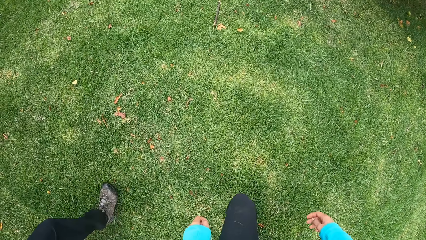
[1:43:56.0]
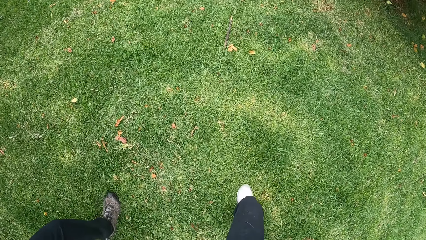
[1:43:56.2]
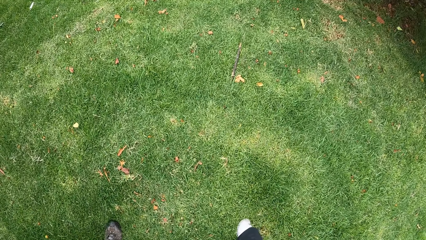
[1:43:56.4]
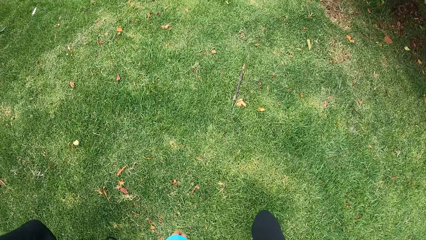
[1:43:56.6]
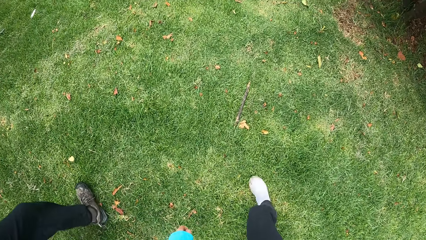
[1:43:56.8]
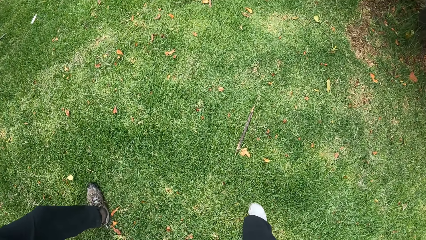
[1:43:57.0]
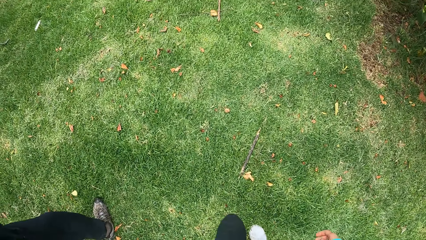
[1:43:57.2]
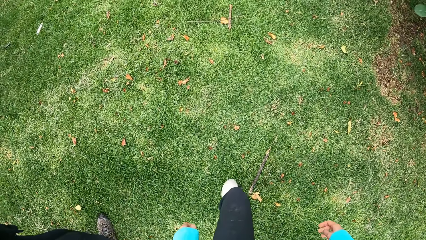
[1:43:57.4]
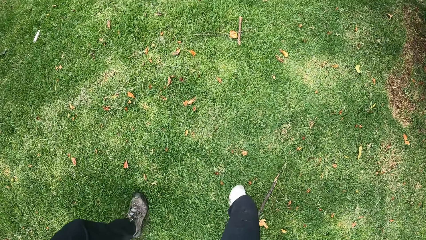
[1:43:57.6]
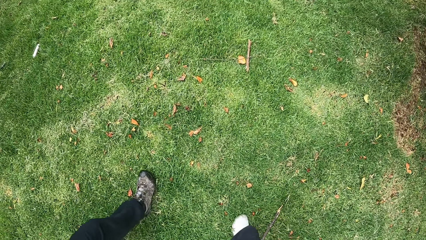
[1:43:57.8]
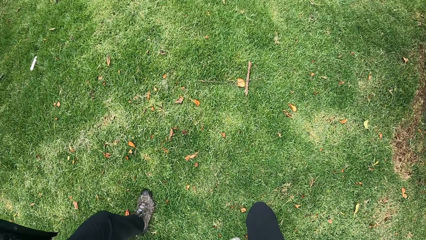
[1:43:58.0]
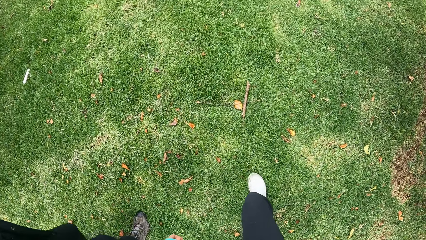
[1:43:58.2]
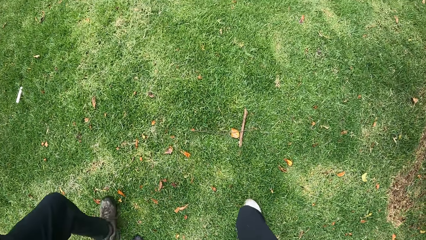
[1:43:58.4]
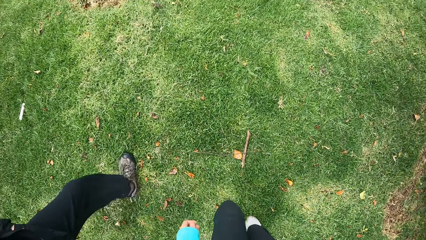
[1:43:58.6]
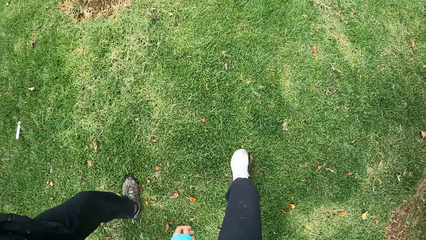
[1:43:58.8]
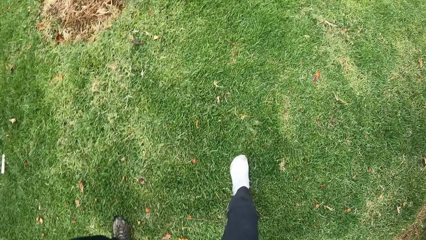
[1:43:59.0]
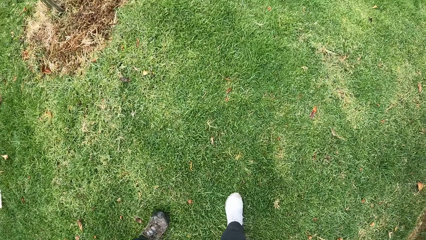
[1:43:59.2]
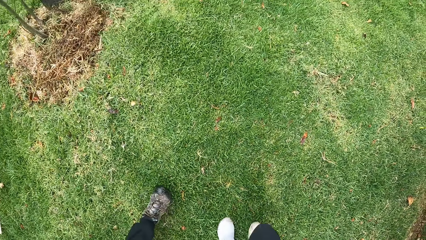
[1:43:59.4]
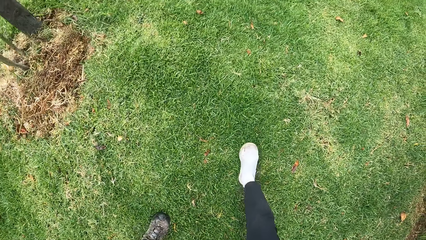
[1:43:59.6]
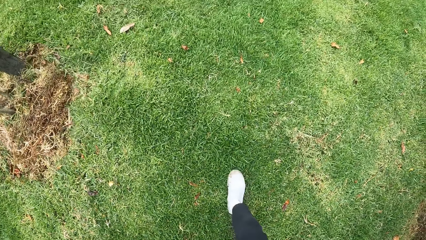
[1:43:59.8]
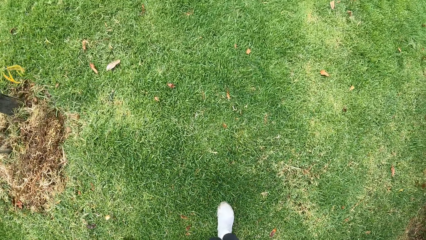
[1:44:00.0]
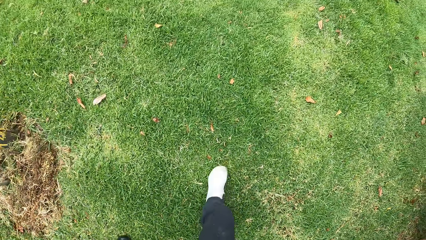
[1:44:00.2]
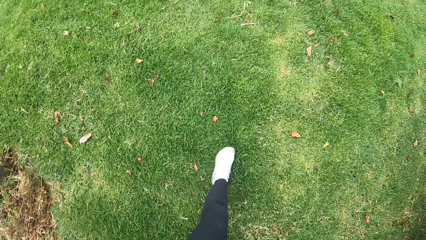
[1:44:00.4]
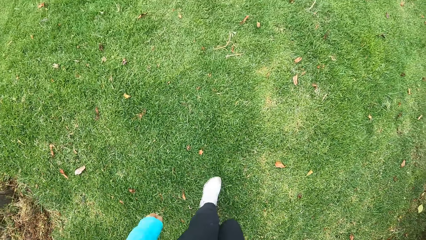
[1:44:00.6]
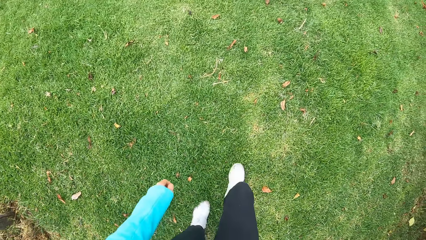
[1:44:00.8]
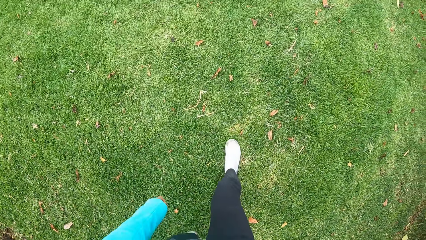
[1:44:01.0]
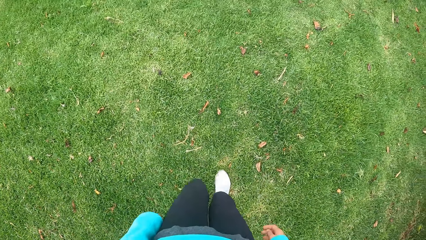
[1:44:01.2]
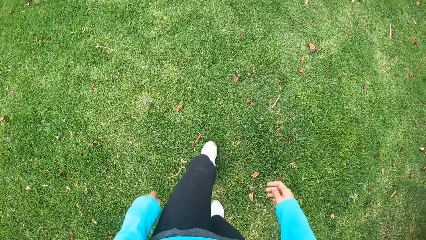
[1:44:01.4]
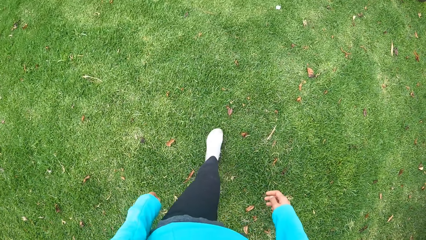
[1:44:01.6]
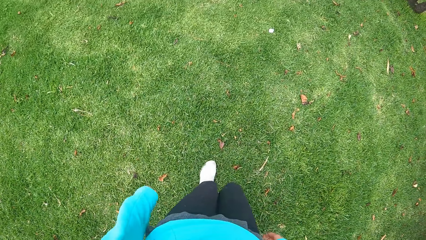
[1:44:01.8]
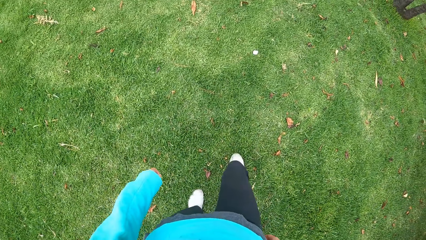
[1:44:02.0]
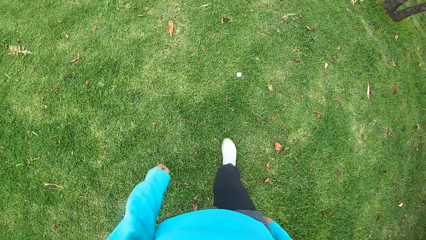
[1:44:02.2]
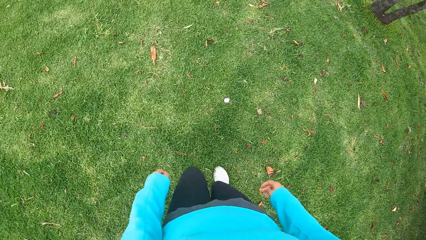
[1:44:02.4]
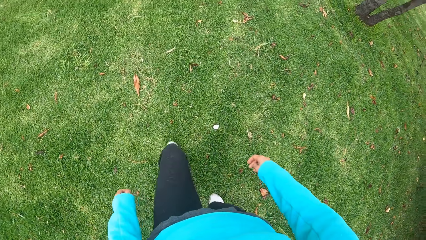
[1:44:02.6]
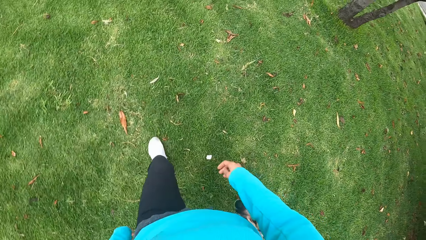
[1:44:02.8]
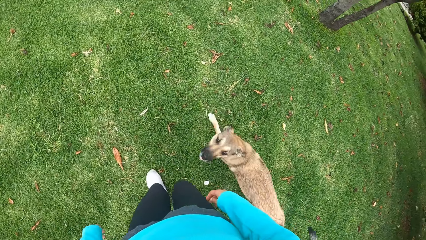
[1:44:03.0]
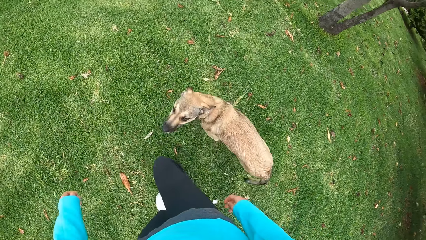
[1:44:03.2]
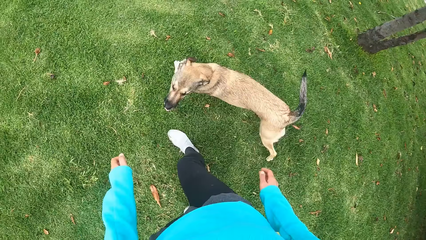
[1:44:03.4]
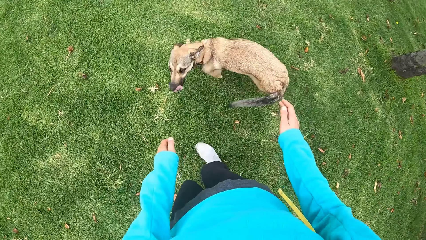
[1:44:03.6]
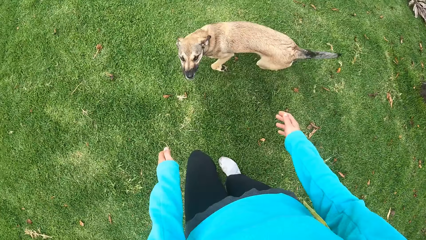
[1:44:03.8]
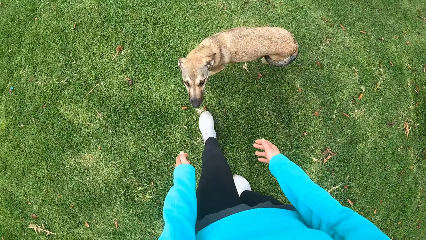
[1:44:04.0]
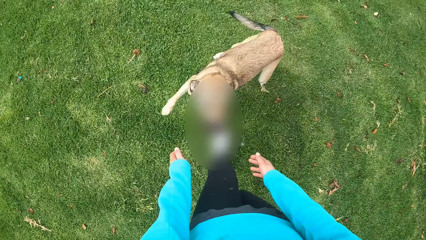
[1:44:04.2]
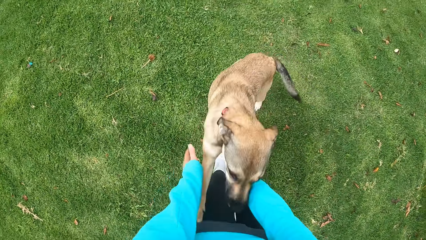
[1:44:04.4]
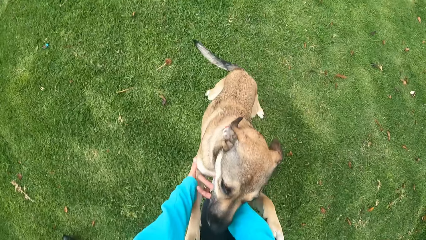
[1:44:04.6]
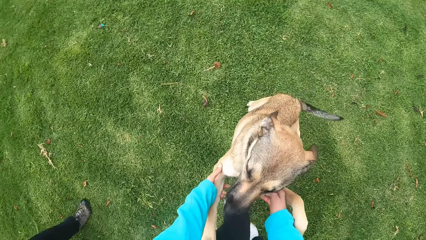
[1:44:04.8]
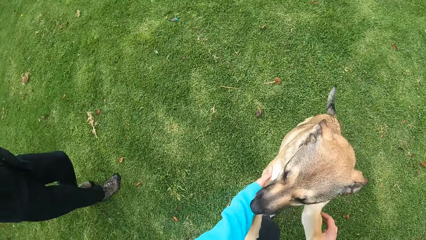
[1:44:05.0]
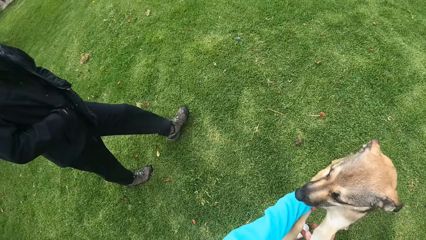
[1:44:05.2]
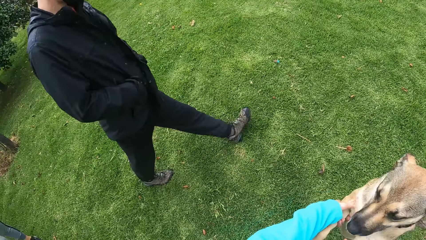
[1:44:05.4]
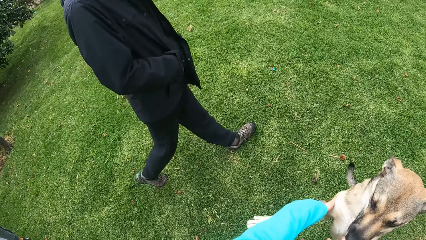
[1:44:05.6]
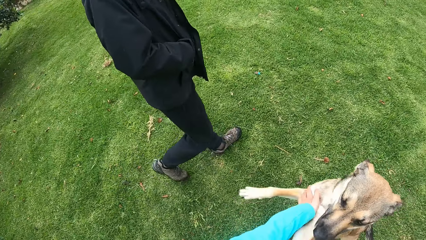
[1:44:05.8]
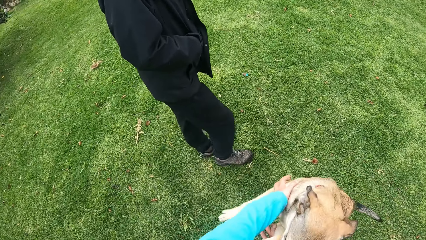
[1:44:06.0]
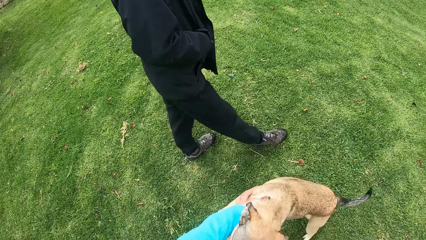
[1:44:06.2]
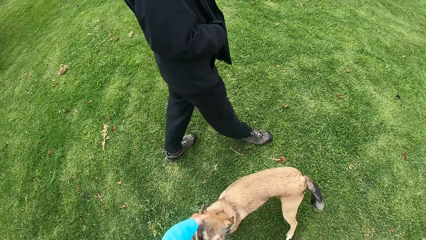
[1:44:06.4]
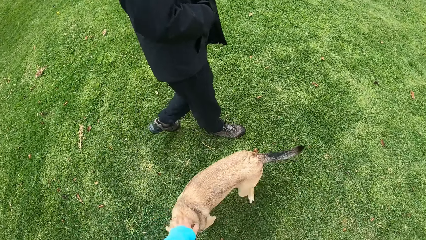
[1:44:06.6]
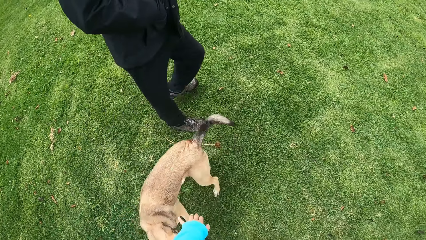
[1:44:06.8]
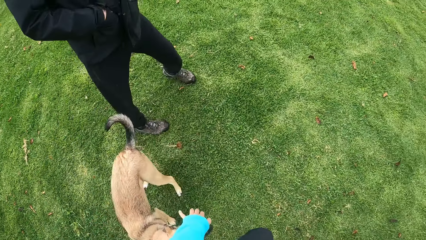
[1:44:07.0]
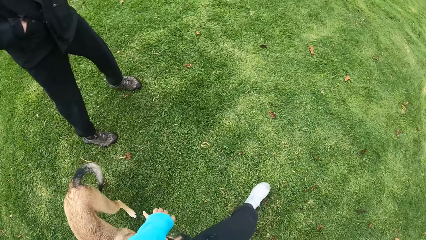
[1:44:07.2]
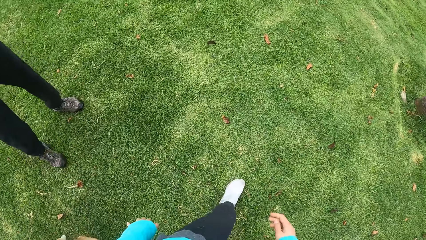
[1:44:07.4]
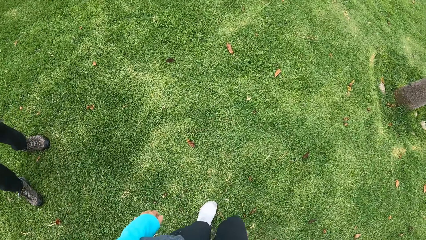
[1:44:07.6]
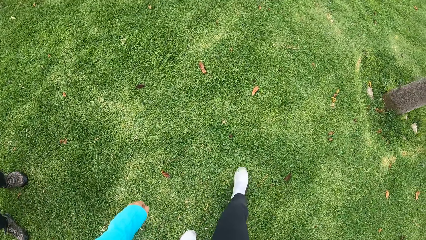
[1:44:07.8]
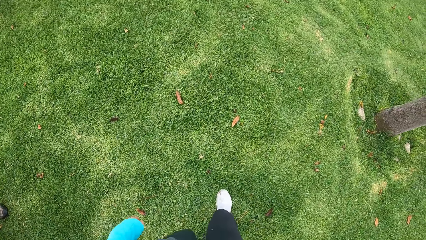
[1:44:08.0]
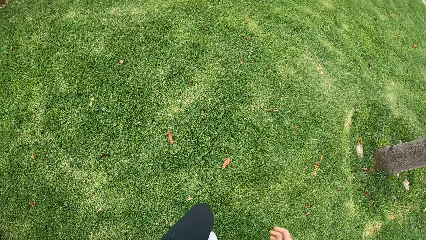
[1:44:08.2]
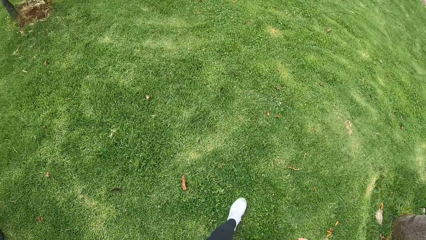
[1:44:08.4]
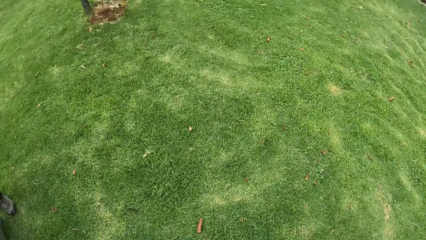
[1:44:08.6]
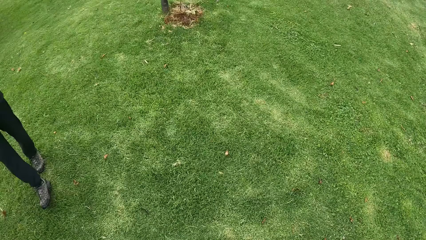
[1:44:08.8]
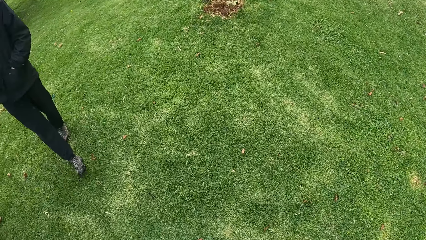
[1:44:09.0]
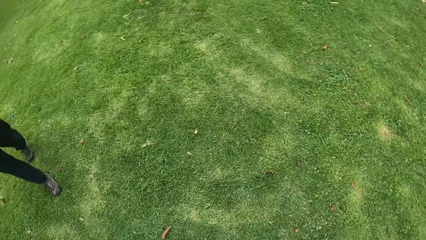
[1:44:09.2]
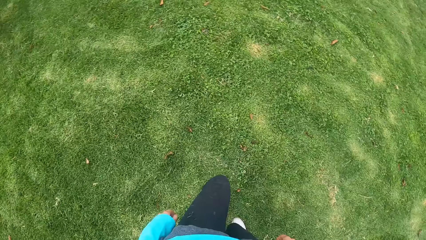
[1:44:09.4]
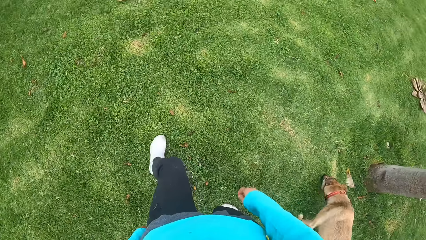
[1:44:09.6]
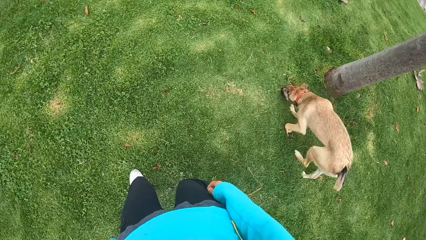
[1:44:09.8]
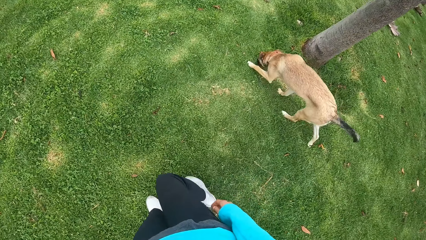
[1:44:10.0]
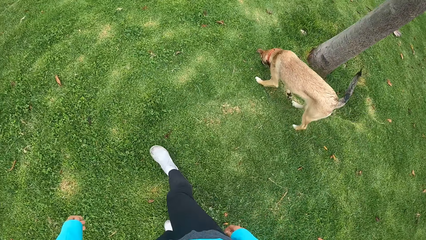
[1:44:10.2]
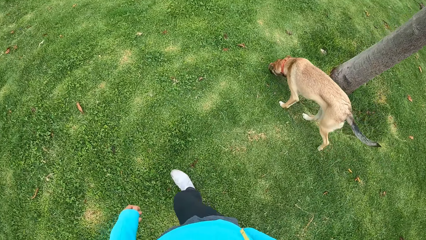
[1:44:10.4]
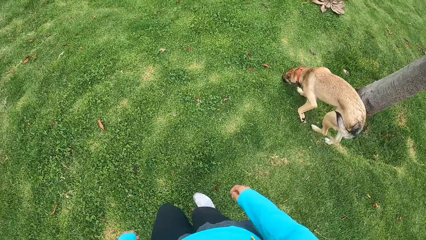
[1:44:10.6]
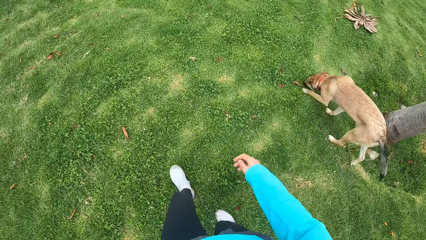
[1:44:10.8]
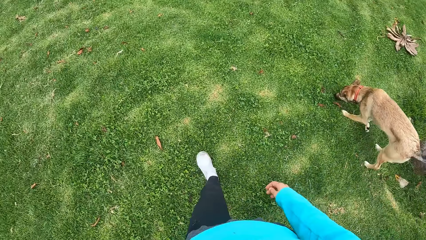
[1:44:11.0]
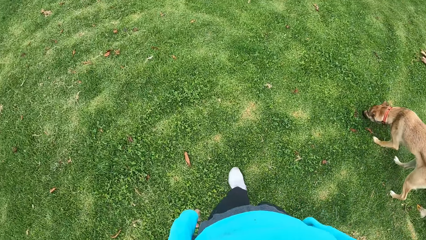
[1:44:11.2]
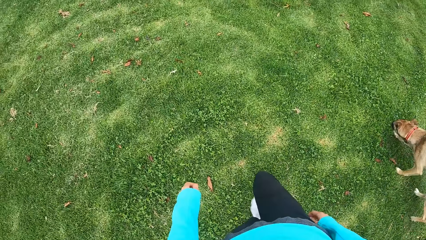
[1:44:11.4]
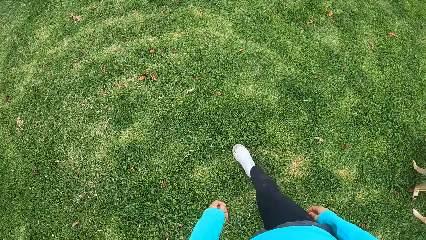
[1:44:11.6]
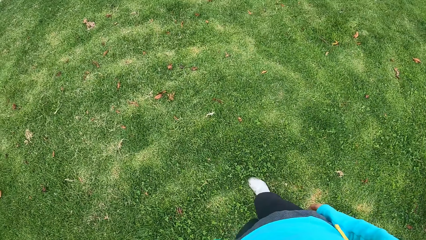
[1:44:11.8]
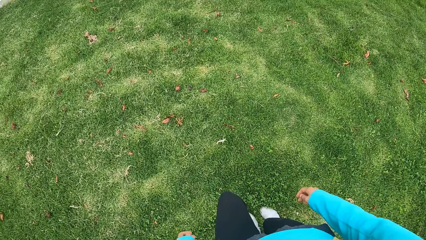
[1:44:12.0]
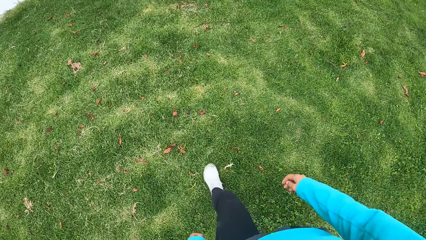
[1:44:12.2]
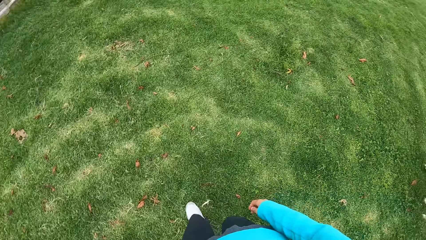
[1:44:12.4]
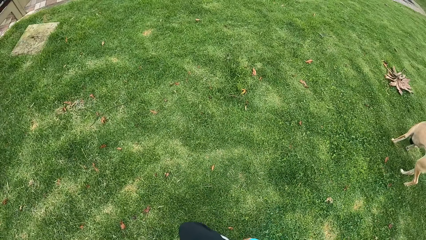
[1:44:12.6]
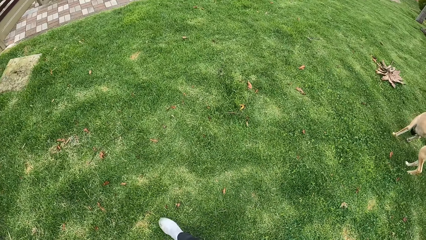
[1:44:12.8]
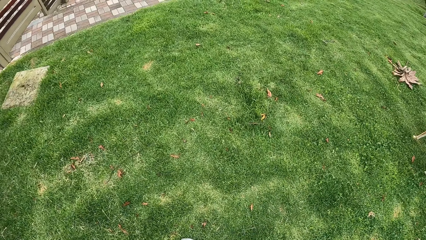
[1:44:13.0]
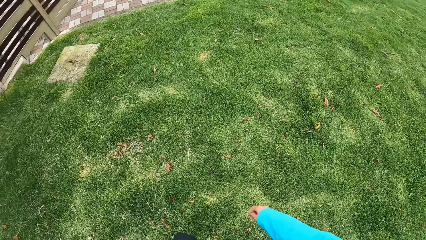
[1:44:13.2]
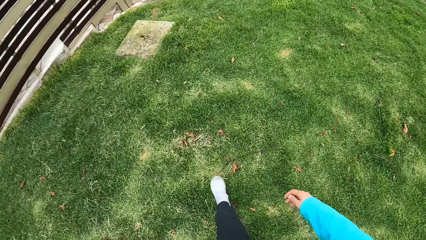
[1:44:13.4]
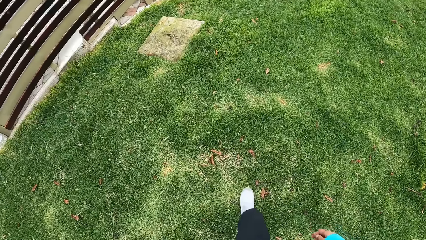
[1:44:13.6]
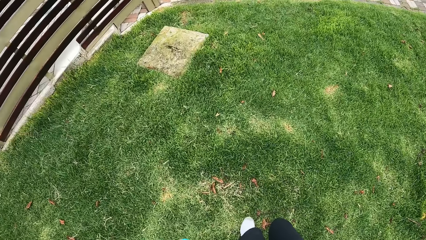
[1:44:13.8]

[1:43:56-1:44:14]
The camera wearer plays with the dog. The dog jumps on the camera wearer. The camera wearer walks in the compound.
